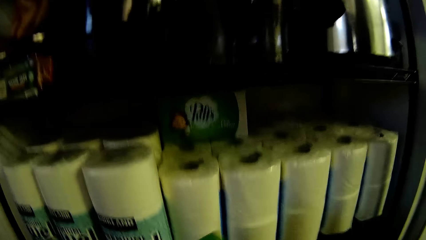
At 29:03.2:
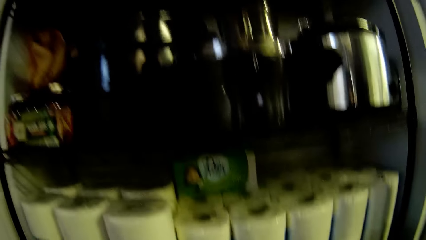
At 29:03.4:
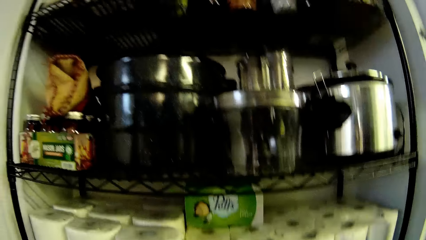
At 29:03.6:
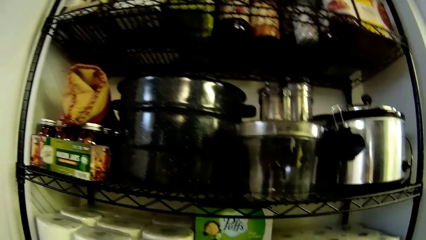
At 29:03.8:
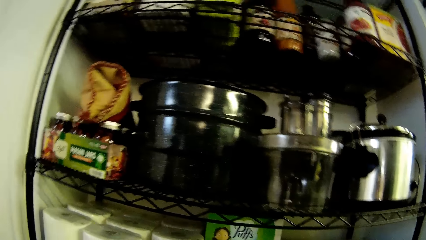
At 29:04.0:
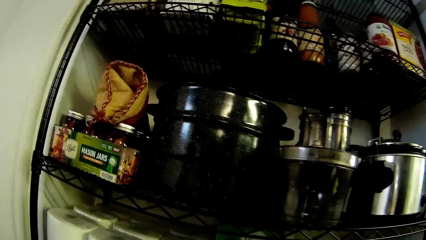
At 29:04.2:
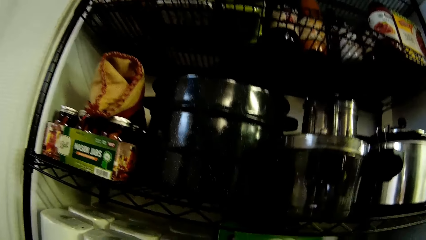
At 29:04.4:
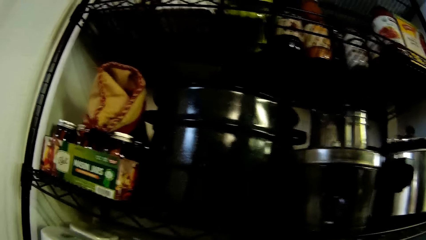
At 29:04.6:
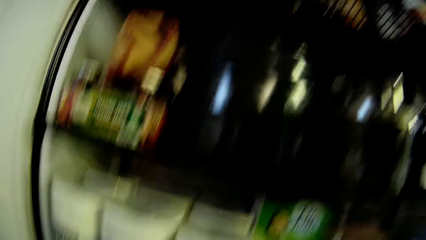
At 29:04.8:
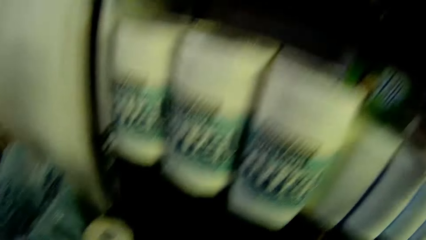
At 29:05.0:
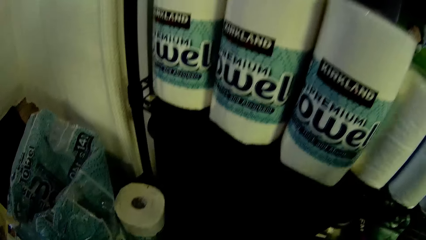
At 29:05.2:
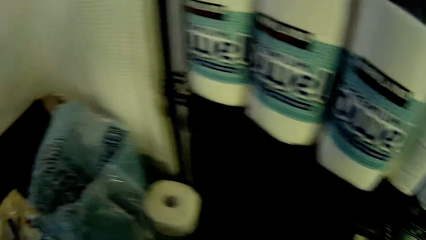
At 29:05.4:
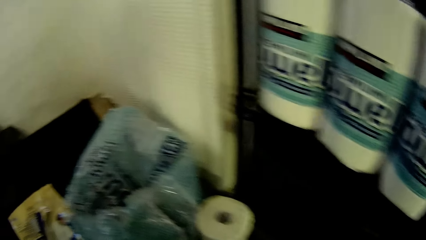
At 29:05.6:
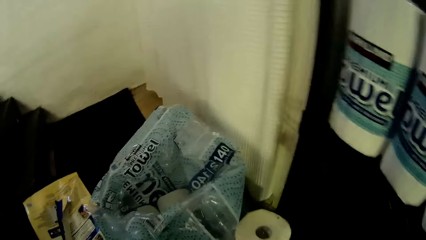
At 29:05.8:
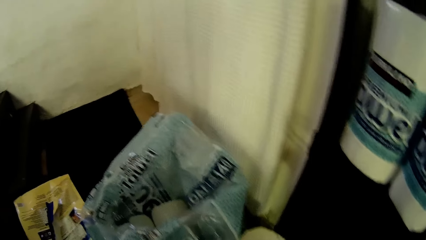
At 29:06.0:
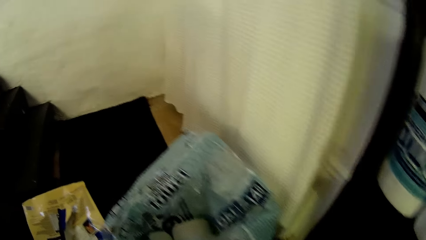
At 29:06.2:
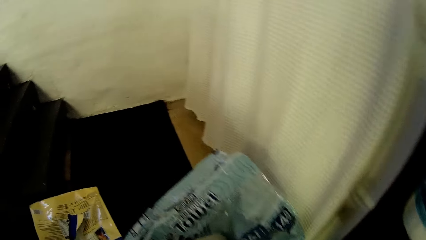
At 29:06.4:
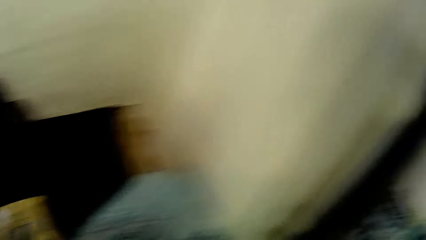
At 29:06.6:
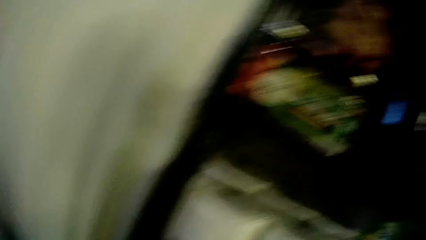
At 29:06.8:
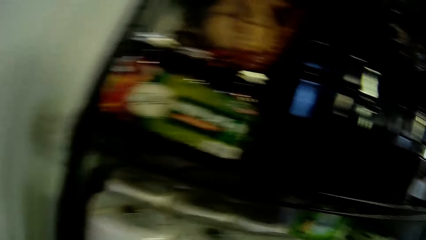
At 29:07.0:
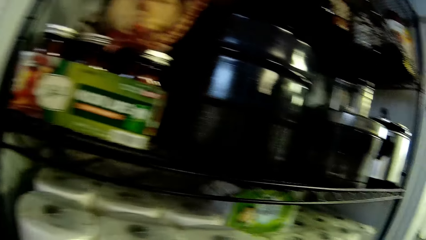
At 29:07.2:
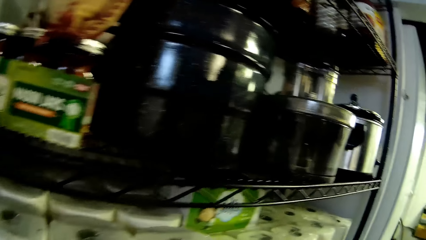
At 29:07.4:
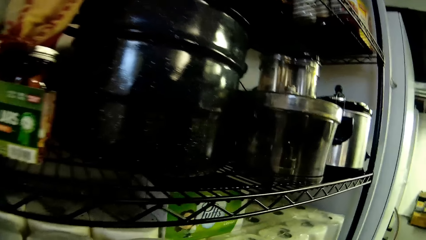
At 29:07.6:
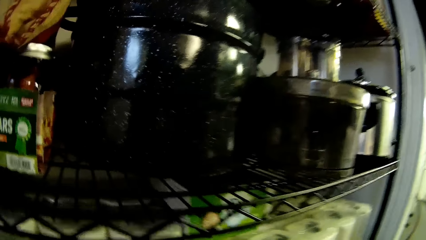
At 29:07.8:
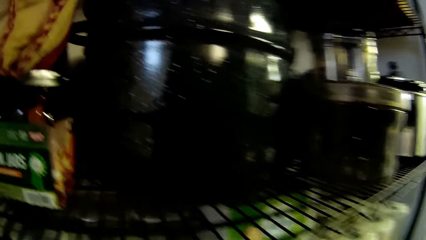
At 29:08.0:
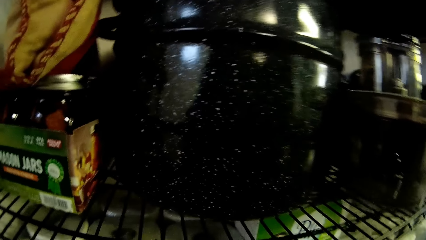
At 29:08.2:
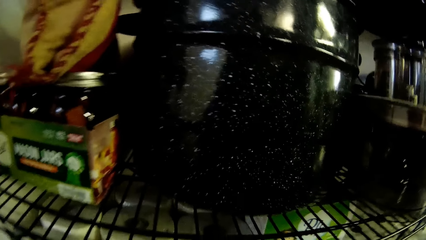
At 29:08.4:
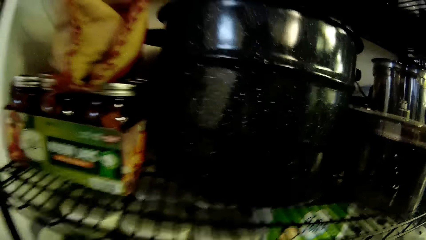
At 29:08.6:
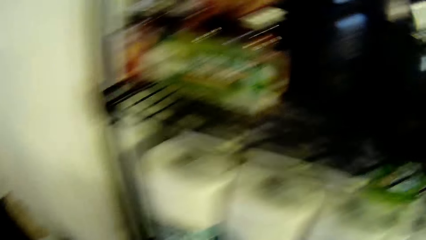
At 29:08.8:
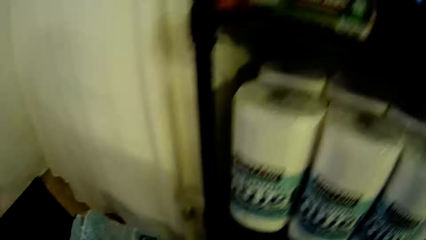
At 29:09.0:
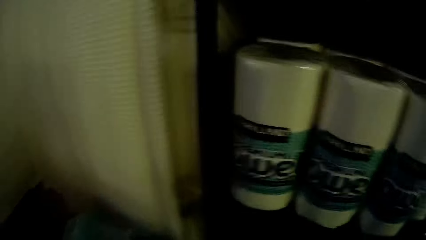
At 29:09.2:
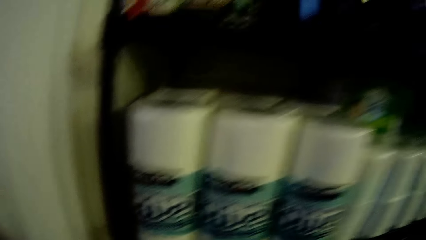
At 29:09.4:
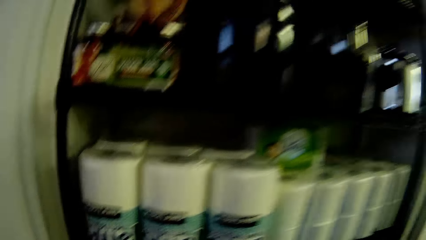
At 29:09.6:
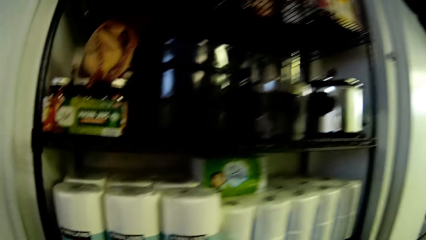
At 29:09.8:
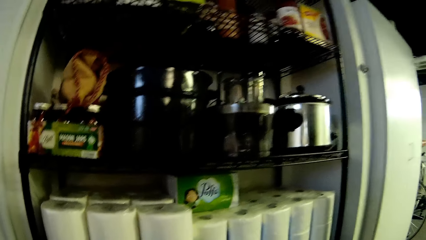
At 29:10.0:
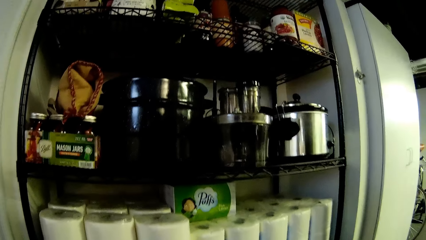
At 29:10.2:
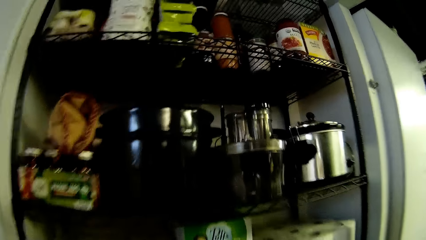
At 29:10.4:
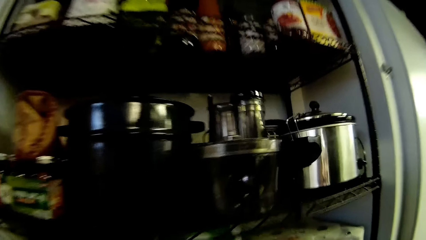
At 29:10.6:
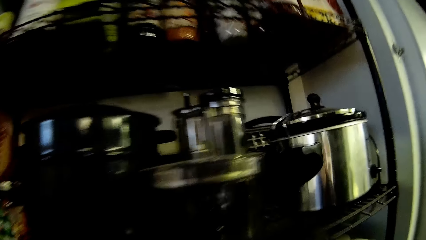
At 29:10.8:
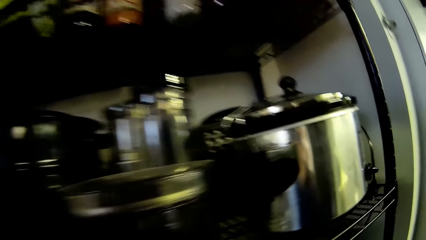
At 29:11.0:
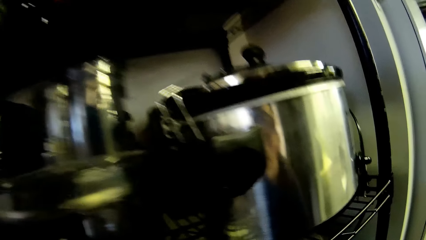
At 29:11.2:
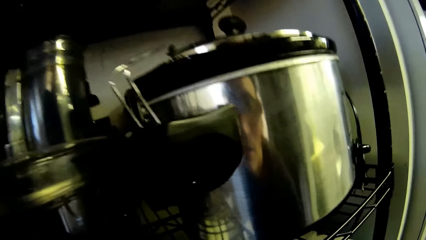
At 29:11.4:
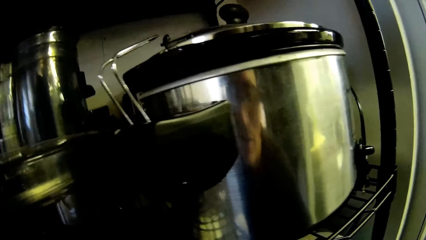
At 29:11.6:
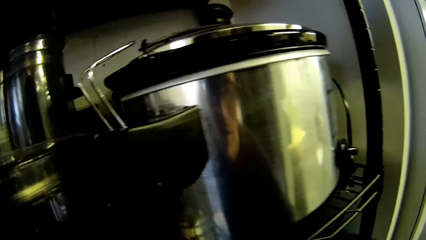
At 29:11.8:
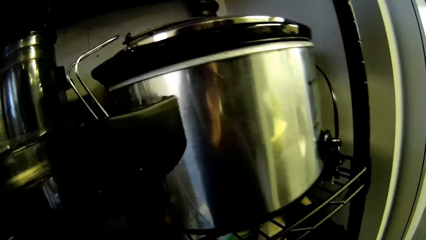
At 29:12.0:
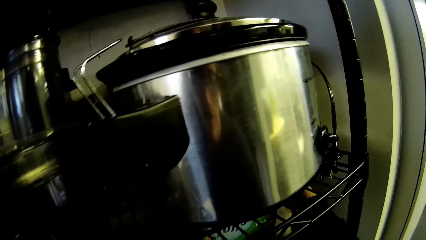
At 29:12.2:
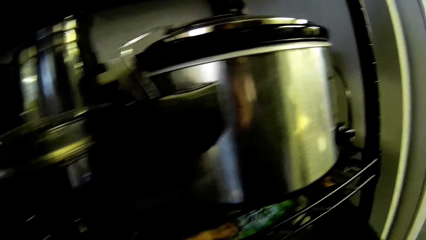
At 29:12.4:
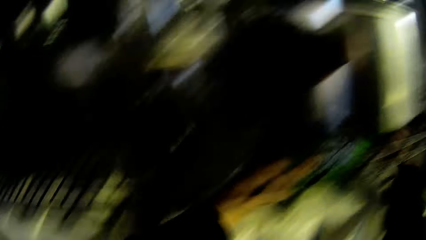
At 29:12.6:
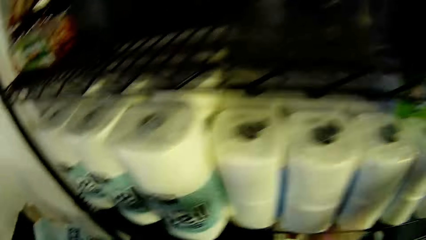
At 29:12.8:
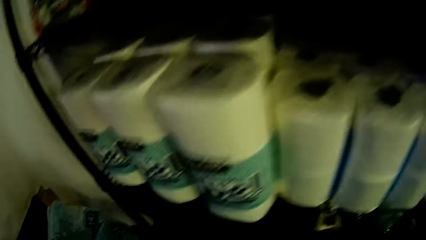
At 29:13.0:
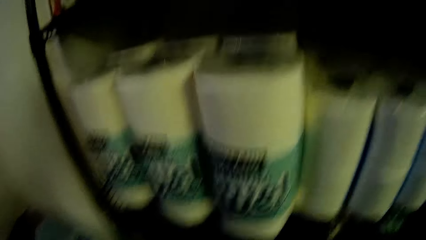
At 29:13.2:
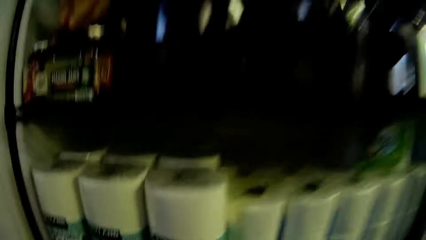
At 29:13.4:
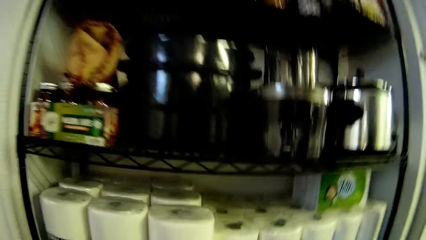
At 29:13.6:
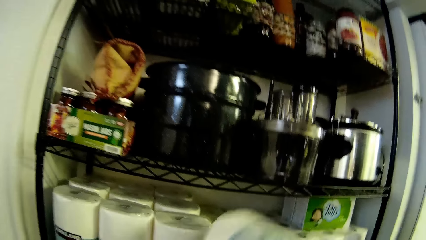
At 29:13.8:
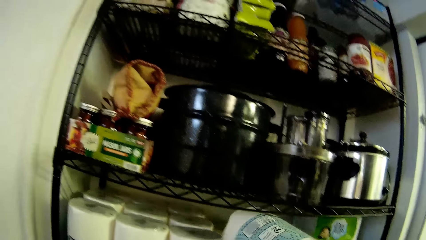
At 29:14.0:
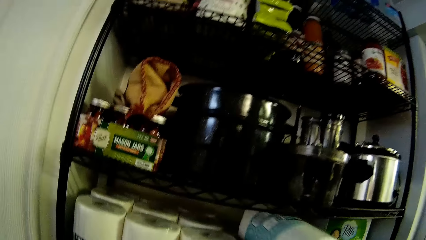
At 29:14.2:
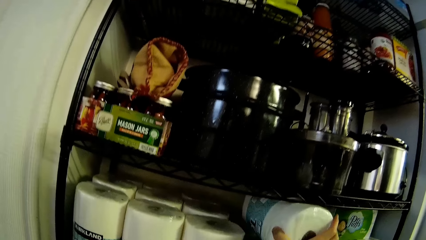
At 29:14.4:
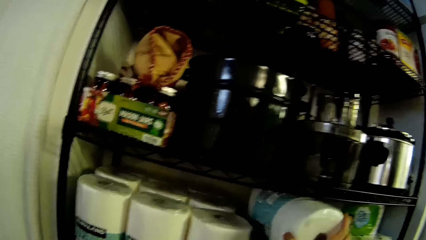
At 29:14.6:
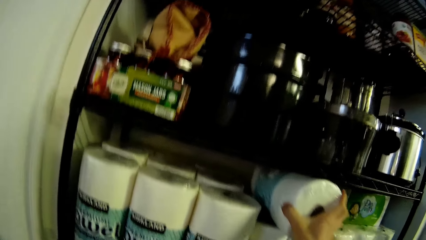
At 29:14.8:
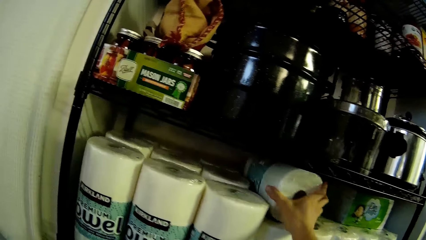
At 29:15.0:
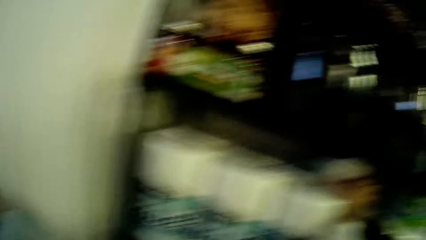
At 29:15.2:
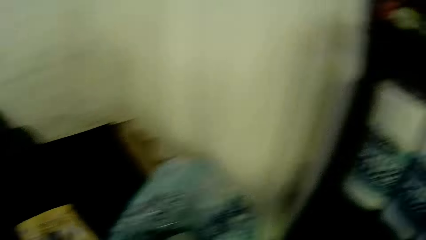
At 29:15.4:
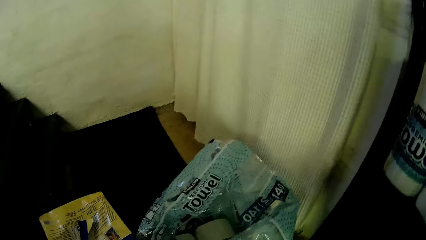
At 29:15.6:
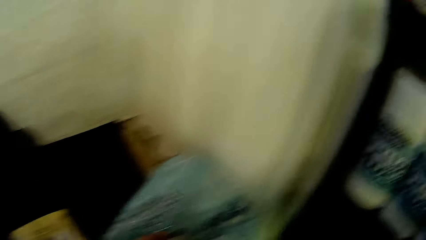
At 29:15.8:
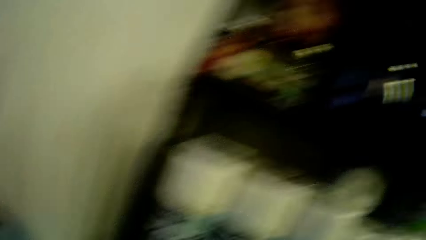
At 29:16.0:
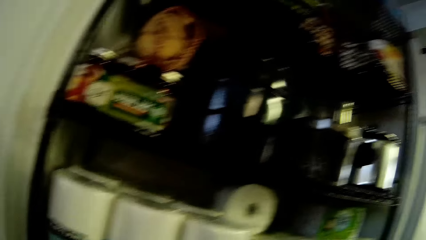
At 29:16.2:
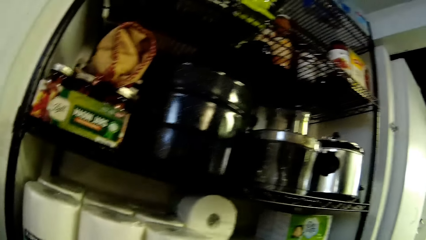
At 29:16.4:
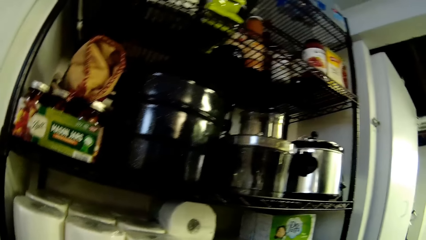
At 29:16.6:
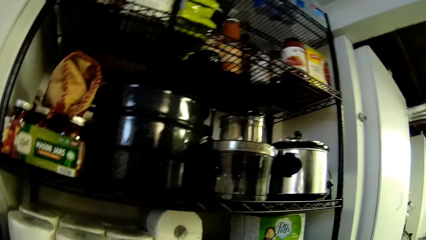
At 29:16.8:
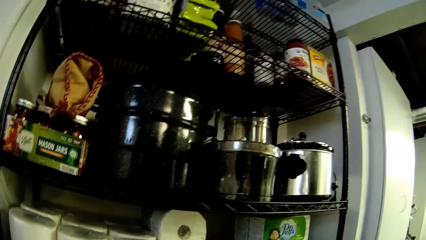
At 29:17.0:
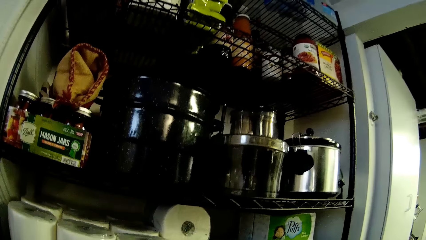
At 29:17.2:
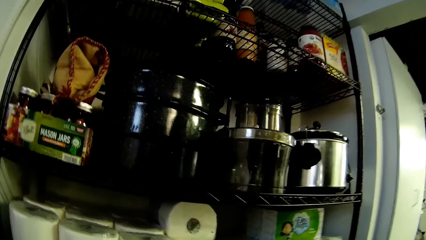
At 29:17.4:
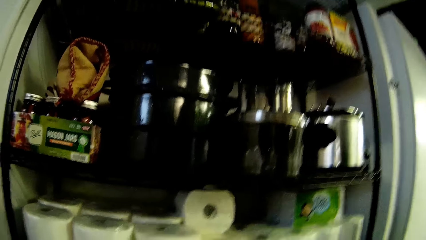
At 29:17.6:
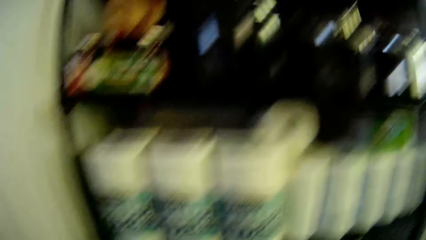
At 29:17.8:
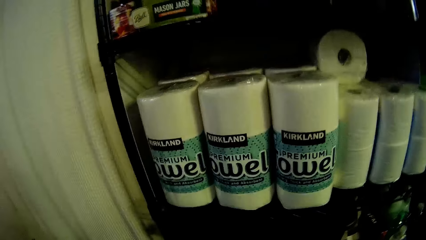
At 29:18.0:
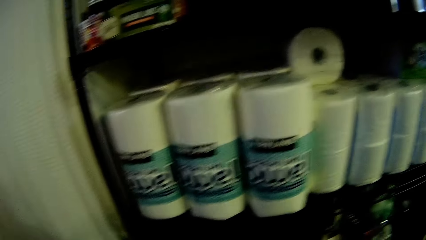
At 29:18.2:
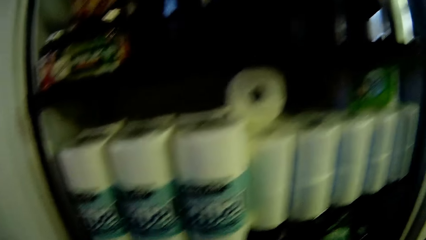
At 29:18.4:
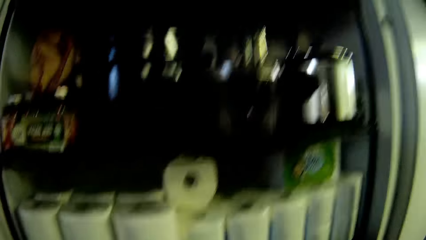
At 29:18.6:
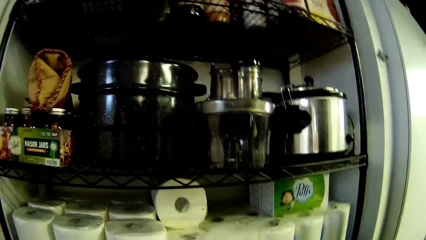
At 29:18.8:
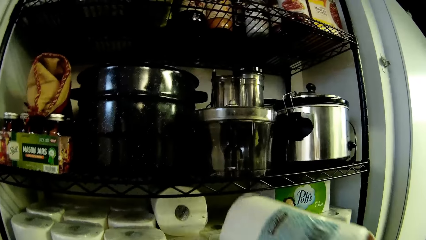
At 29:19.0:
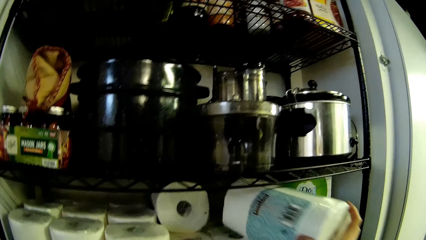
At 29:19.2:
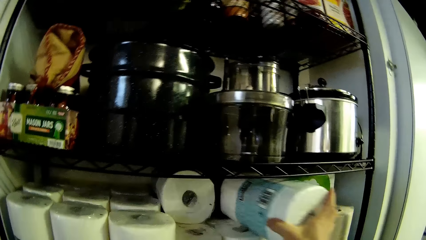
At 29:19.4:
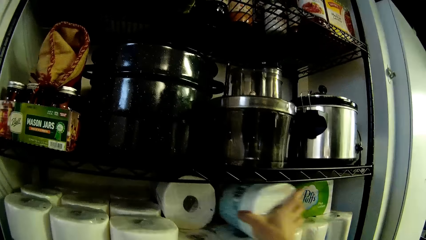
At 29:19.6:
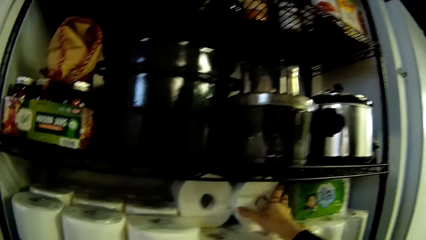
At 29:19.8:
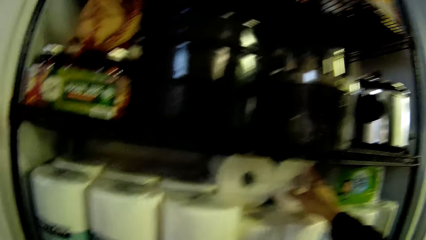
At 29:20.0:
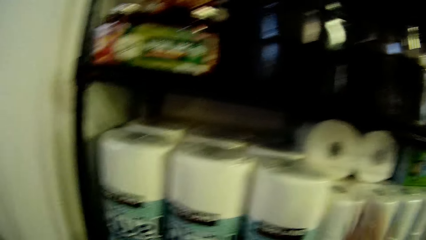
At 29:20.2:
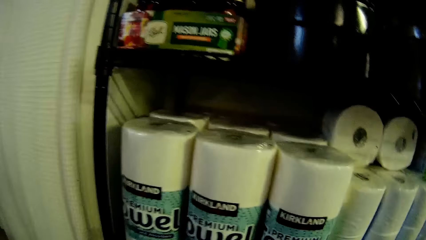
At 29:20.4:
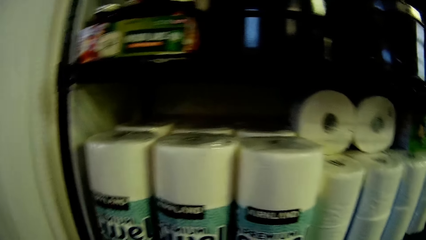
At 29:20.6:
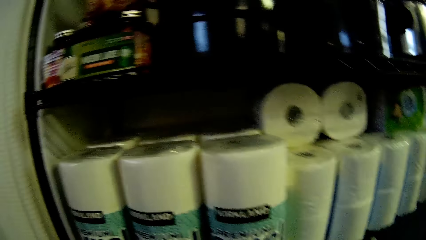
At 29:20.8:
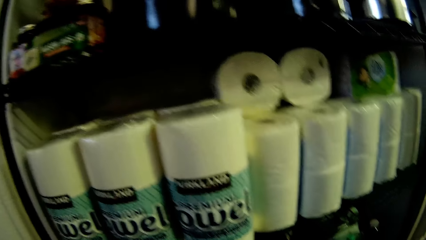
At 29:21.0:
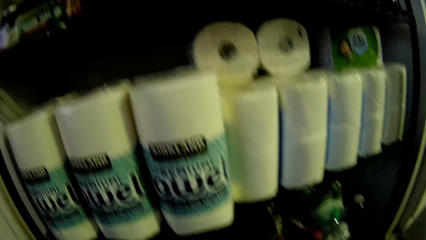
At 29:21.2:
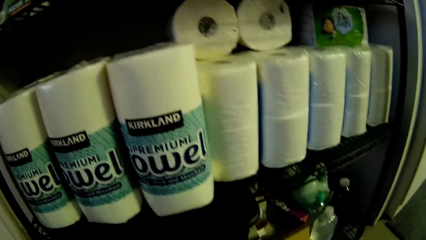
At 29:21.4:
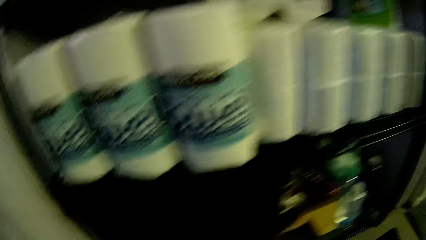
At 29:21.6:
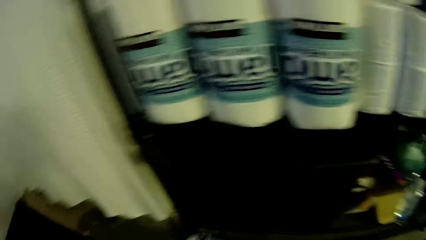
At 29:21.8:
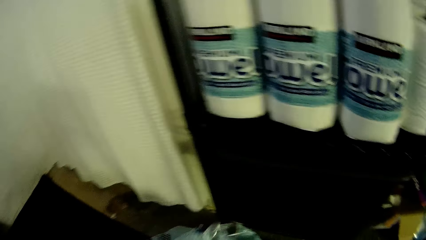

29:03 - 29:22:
The camera wearer moves the box on the shelf. He puts a toilet roll in the pantry's shelf with his right hand. He puts a toilet roll in the pantry's shelf with his right hand again.
